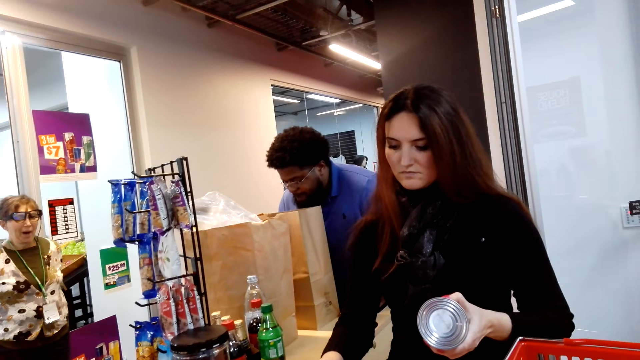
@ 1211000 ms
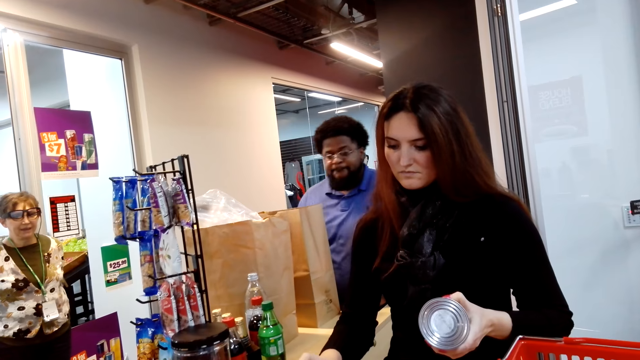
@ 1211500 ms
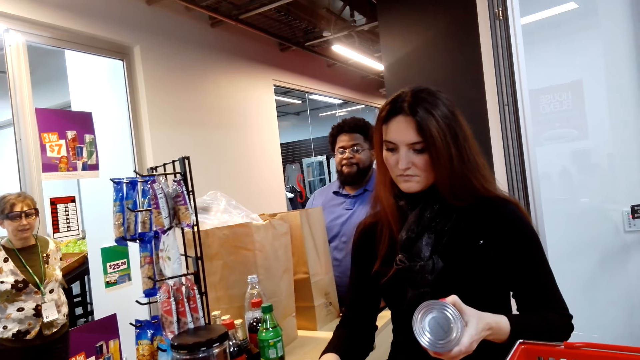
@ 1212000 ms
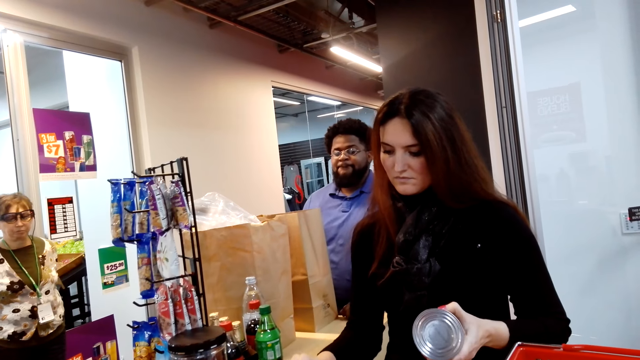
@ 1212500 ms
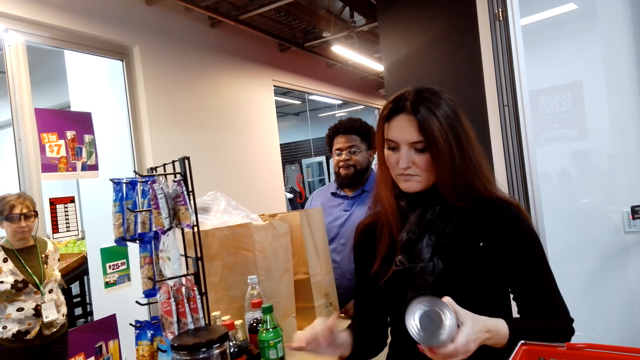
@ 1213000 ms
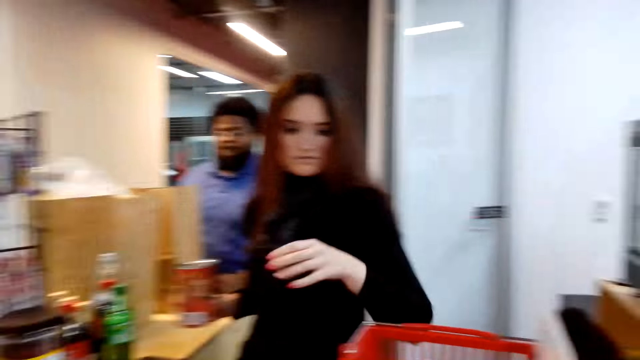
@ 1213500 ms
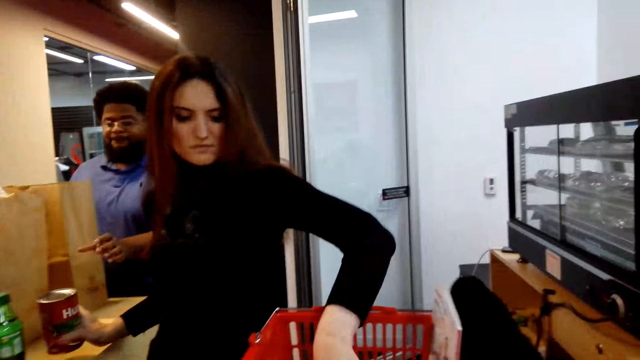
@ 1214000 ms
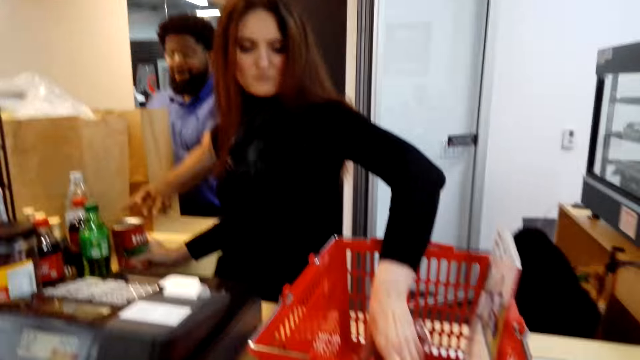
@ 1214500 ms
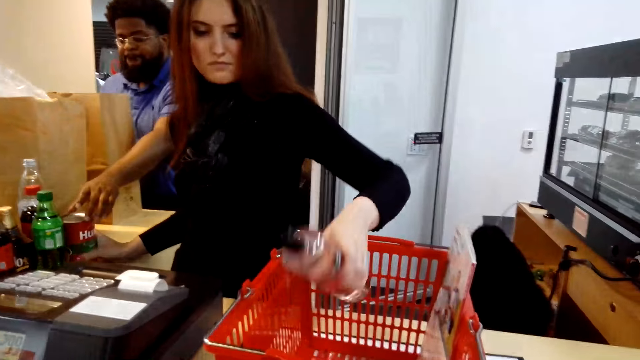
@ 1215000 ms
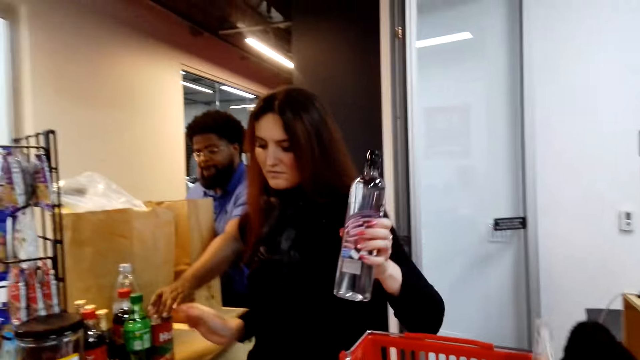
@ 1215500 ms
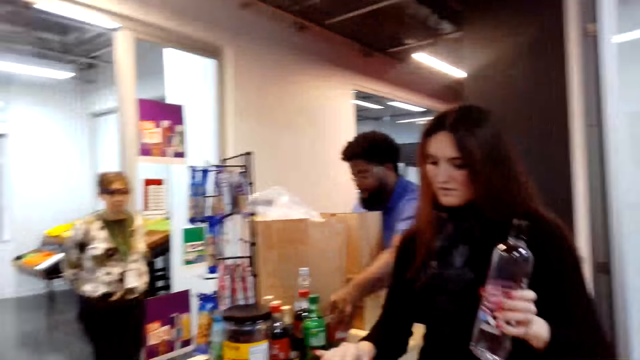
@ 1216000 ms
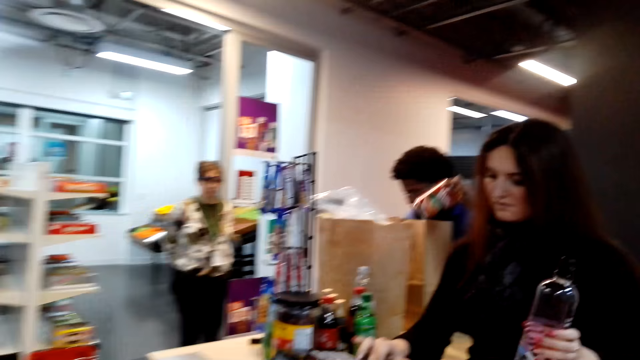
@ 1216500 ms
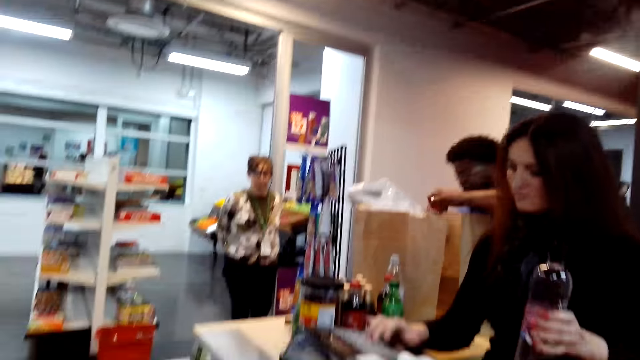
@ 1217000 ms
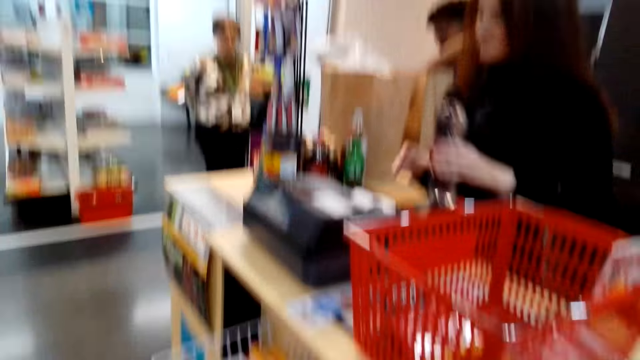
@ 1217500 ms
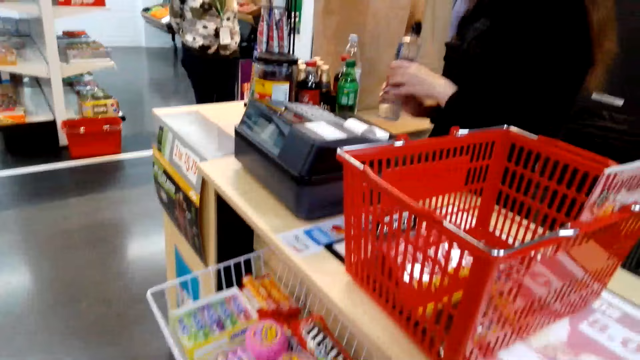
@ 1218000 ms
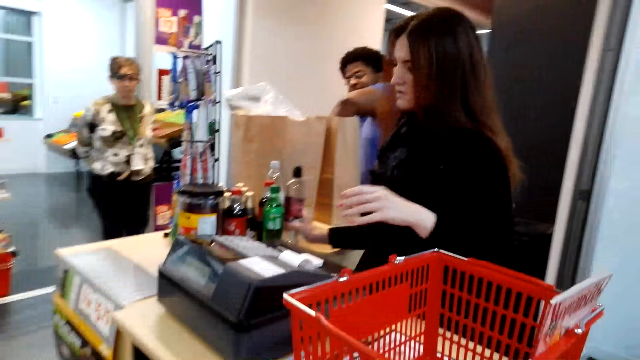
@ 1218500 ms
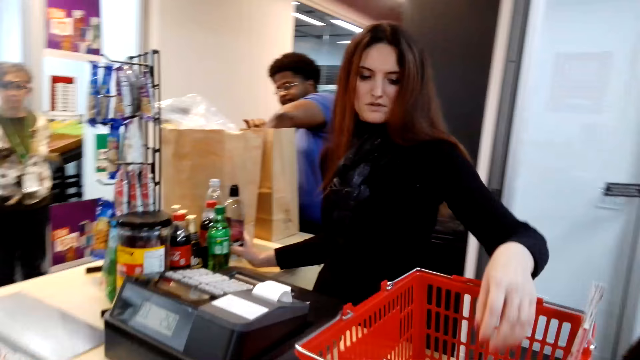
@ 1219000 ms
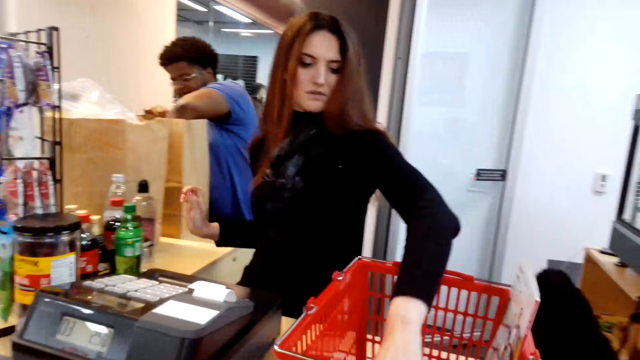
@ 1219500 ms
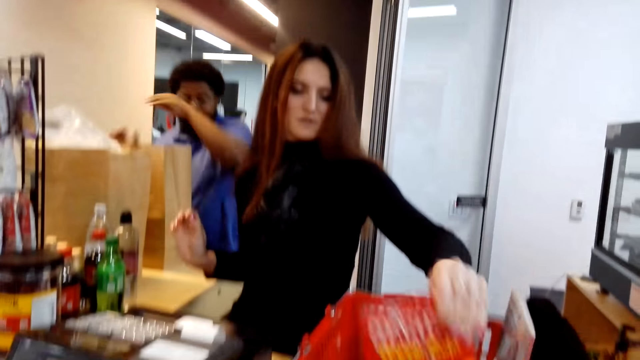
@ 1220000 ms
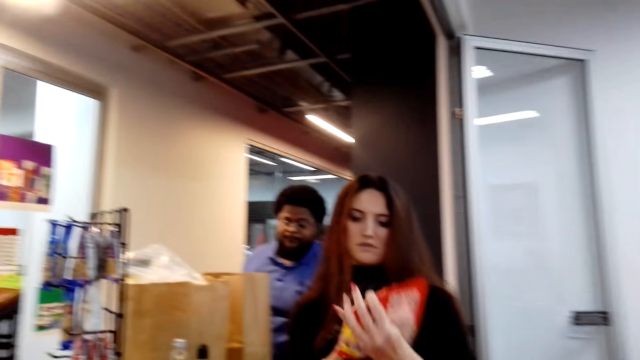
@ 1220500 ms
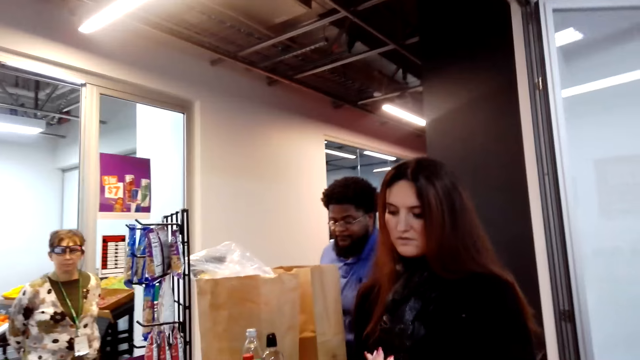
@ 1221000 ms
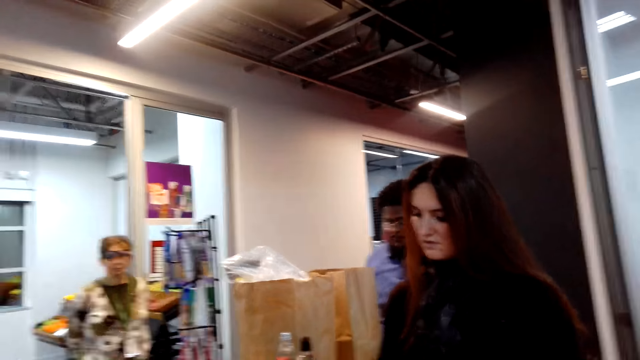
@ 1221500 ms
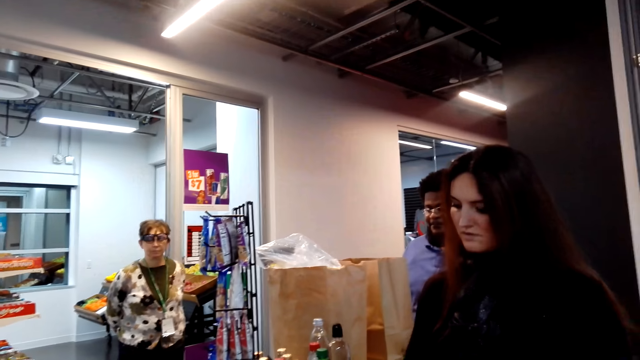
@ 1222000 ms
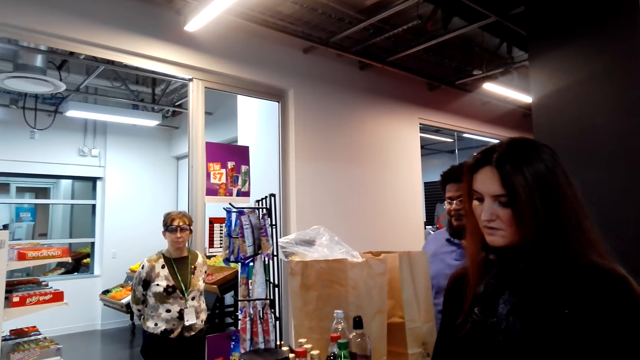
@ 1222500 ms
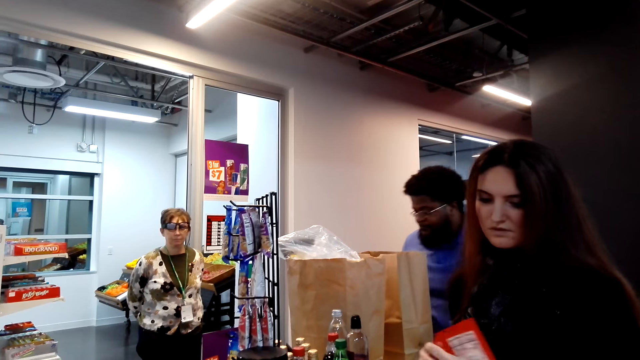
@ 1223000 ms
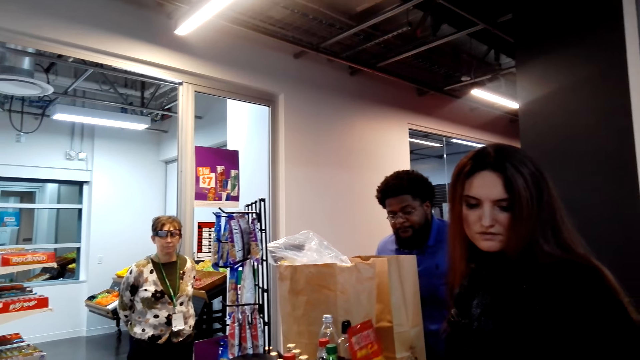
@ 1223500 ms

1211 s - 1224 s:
A lady keys in at the cash register machine, places a tin of something on the counter and picks a bottle of something from the shopping basket. A man picks the tin of something on the counter and puts the tin of something in the khaki shopping bag. The lady keys in at the cash register machine, places the bottle of something on the counter, picks a pack of something from the shopping basket and keys in at the cash register machine. Another lady stands in the store.

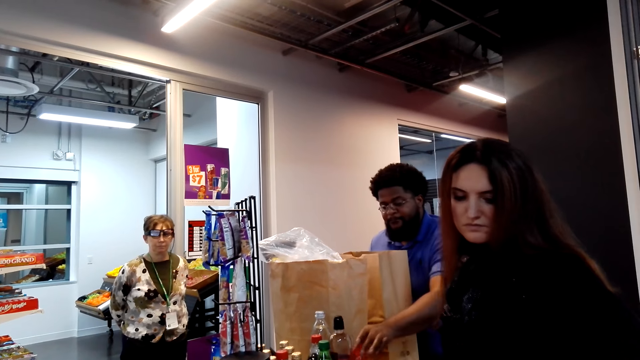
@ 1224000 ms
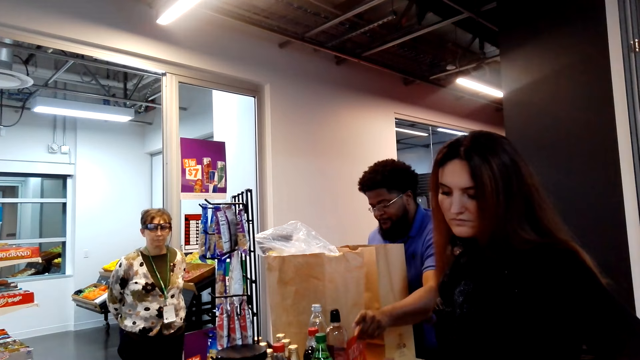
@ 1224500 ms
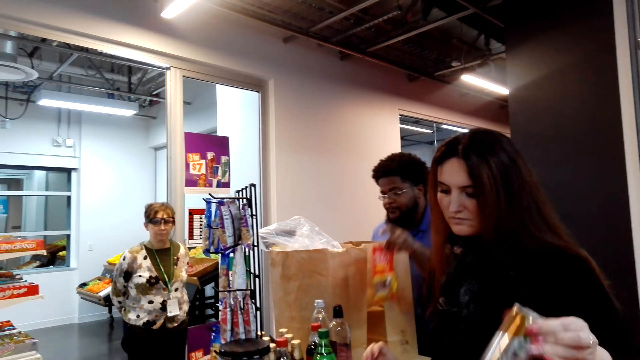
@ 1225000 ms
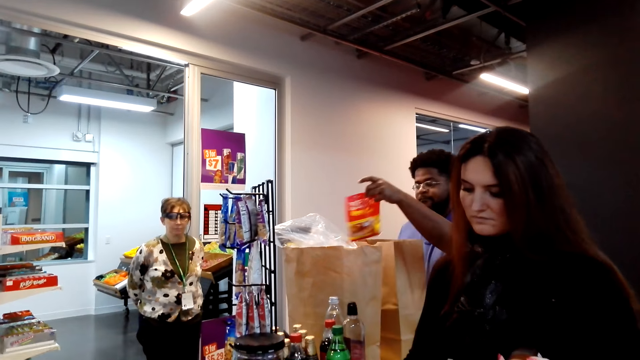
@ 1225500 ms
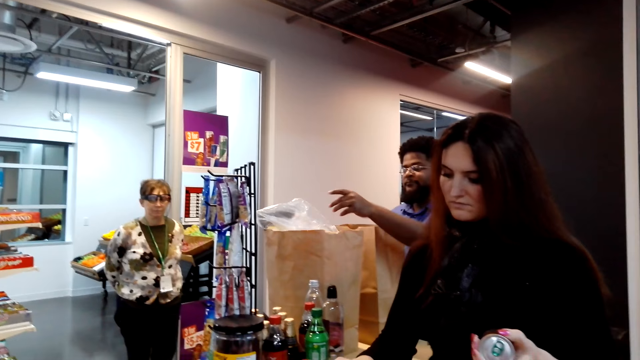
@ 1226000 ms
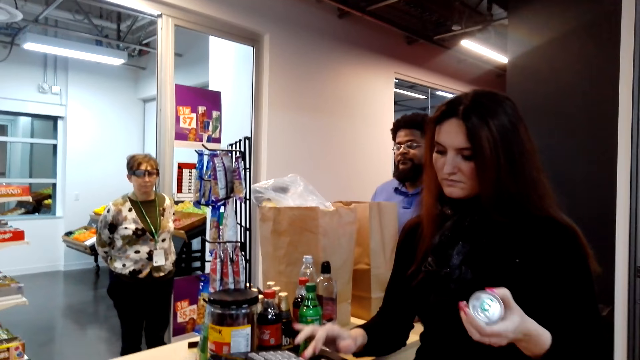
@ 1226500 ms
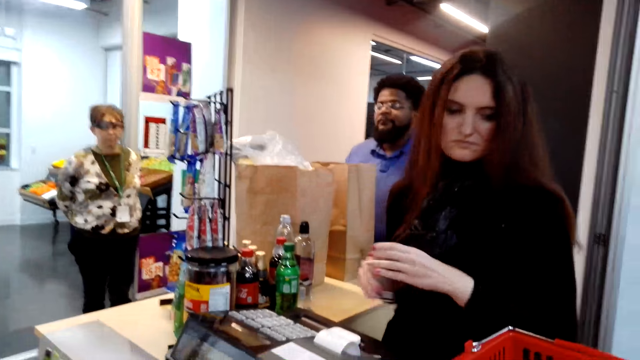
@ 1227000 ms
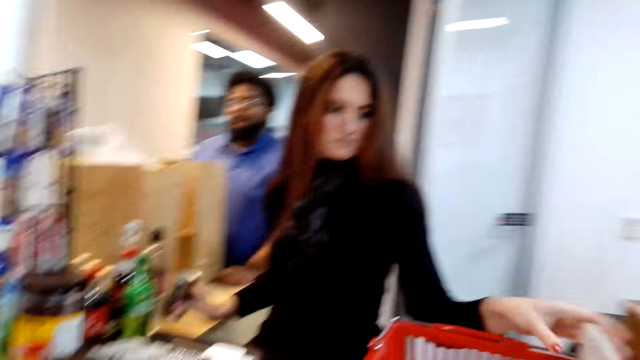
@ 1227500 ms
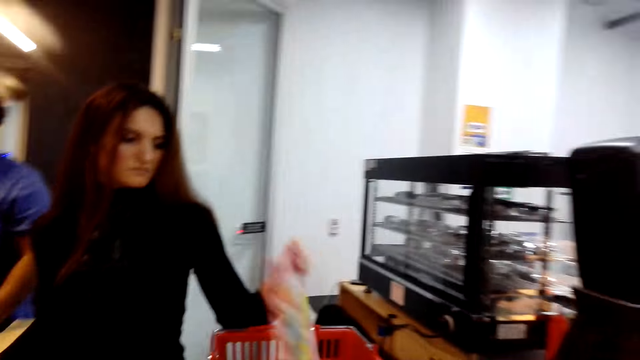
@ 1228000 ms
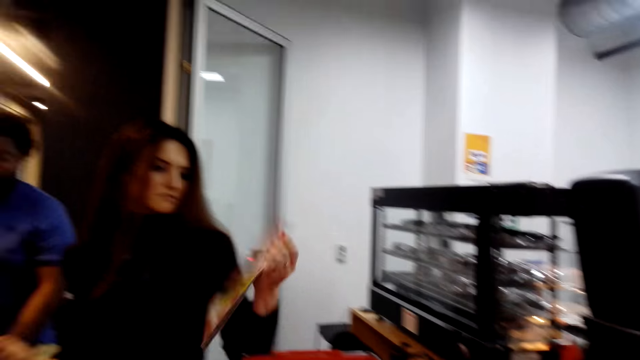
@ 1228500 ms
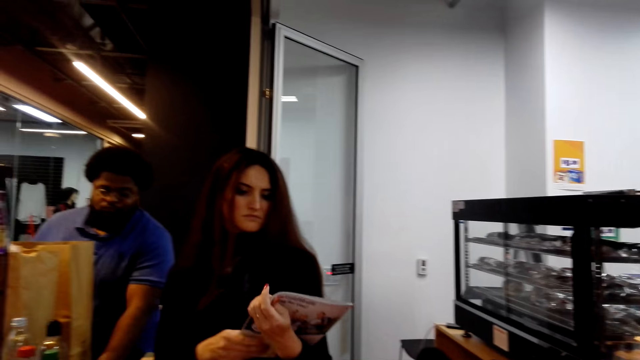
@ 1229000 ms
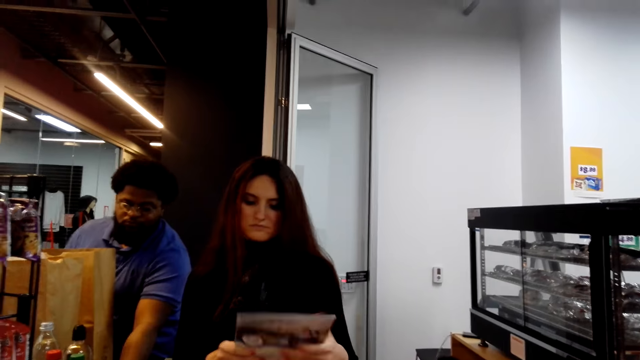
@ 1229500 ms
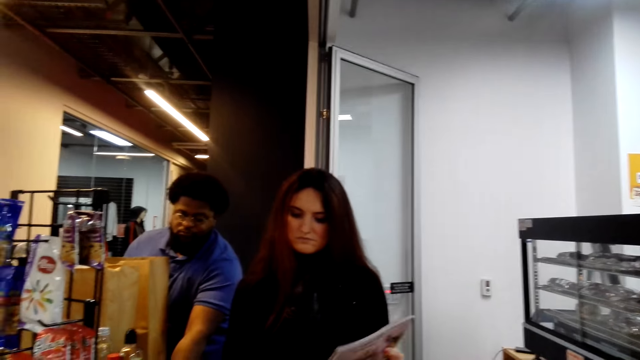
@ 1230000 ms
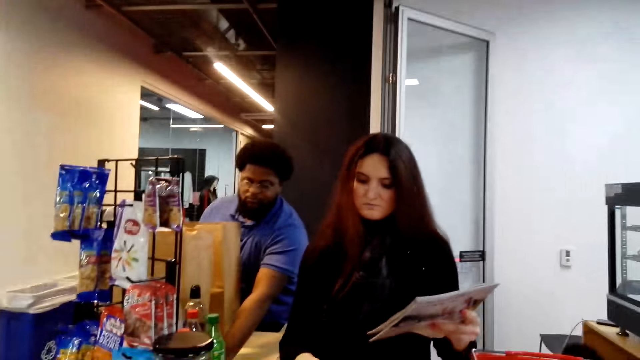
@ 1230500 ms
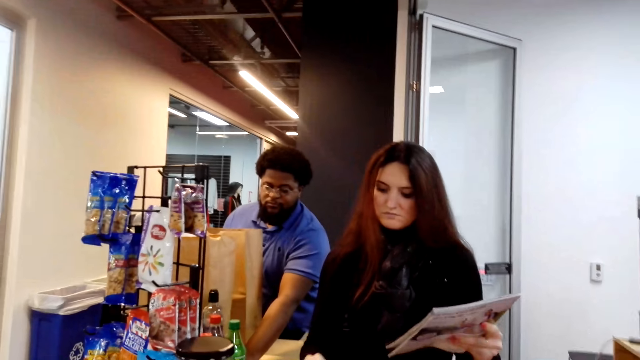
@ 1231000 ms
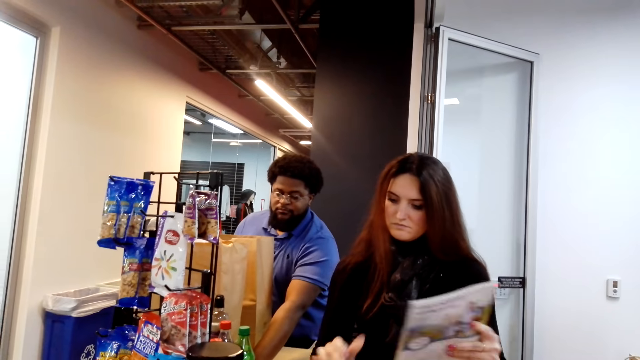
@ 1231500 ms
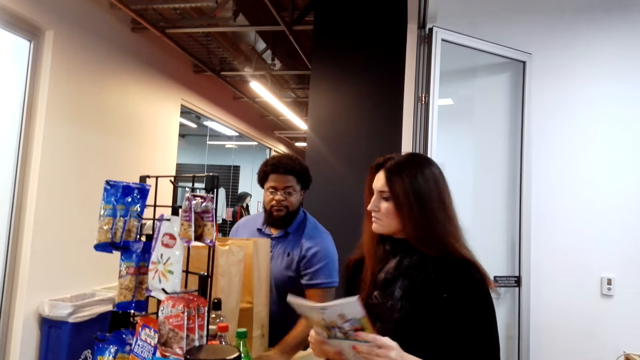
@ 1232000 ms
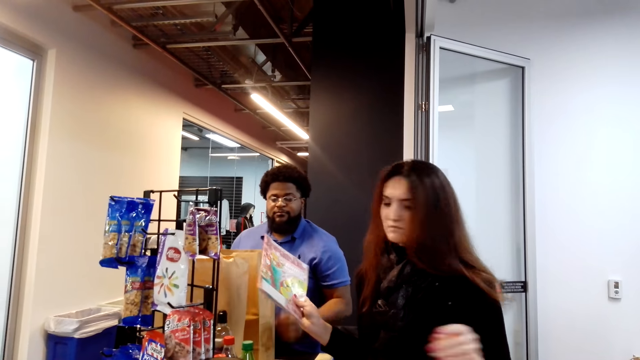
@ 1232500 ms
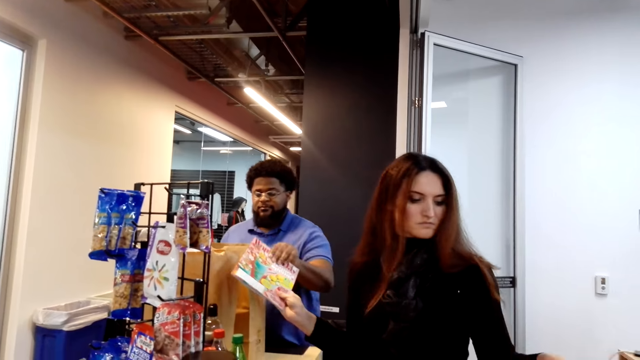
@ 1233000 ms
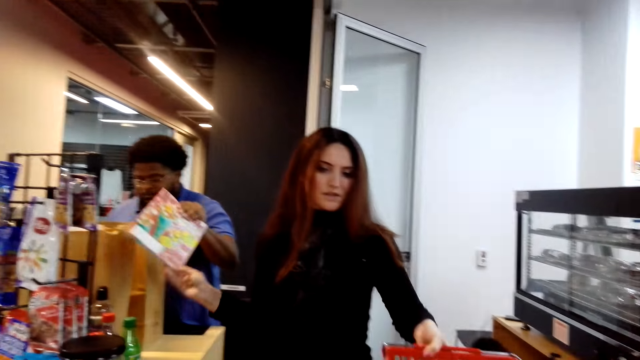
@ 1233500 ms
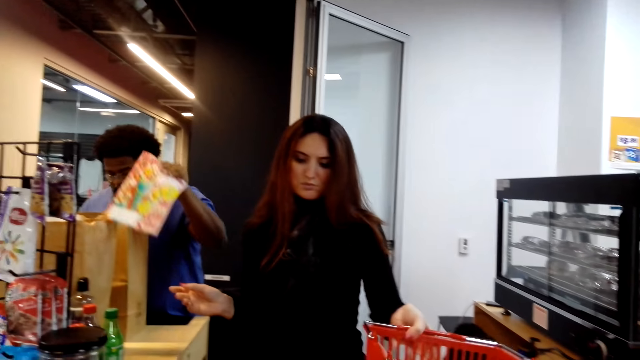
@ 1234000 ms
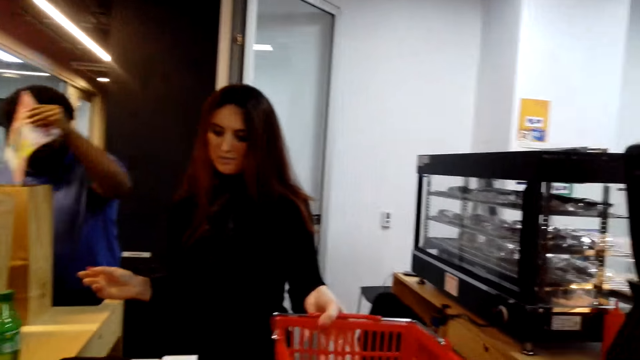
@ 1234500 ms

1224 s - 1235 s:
A man picks a pack of something on the counter. A lady picks a can of something from the shopping basket. The man puts the pack of something in the khaki shopping bag. The lady keys in at the cash register machine. Another lady stands in the store. The first lady places the can of something on the counter, picks a book from the shopping basket and keys in at the cash register machine. The man picks the book from the first lady.
